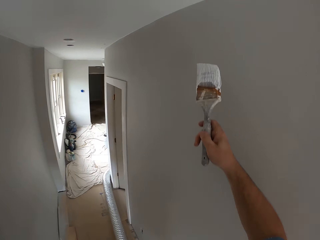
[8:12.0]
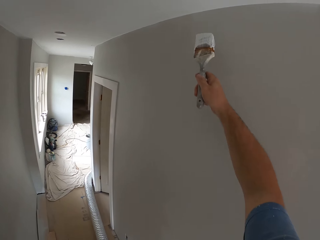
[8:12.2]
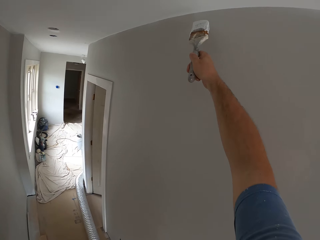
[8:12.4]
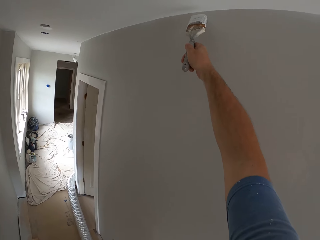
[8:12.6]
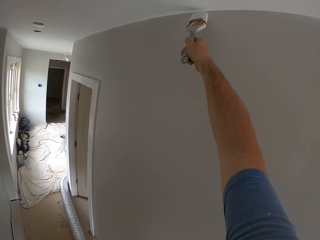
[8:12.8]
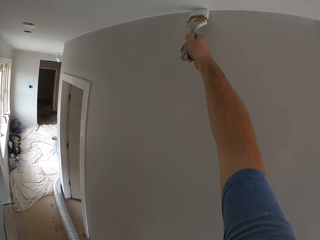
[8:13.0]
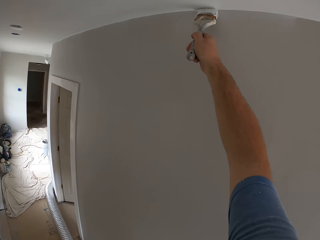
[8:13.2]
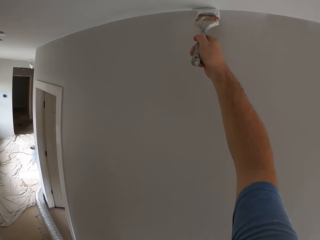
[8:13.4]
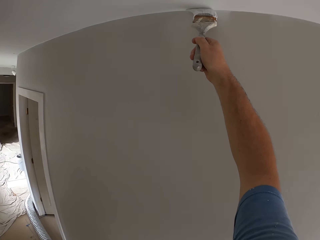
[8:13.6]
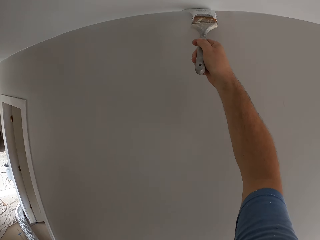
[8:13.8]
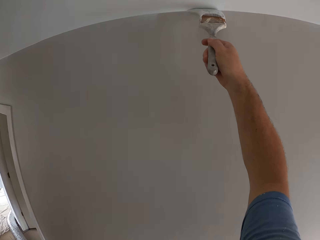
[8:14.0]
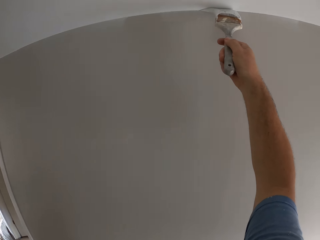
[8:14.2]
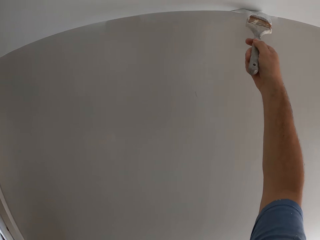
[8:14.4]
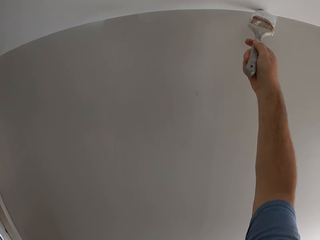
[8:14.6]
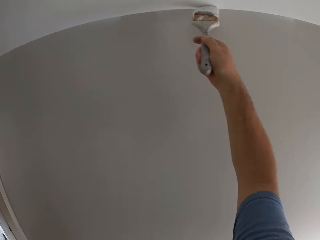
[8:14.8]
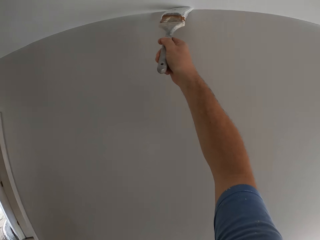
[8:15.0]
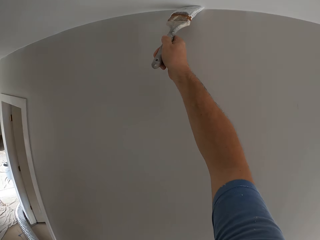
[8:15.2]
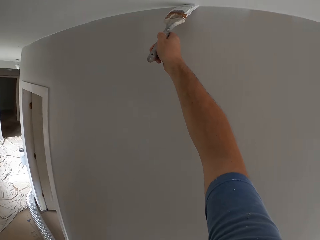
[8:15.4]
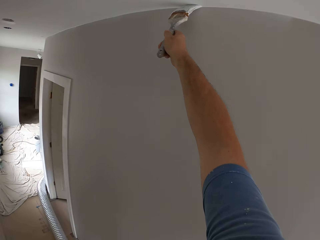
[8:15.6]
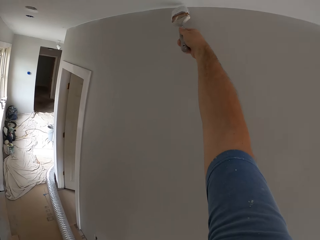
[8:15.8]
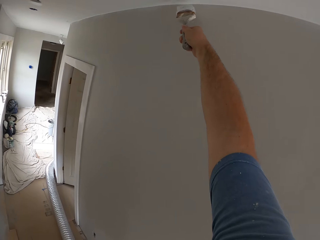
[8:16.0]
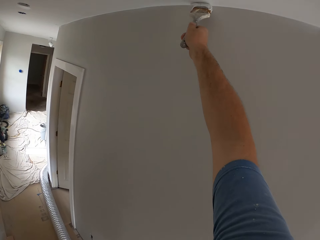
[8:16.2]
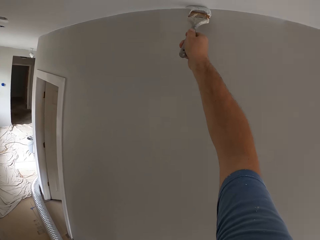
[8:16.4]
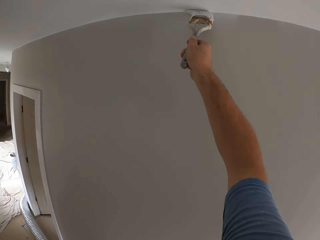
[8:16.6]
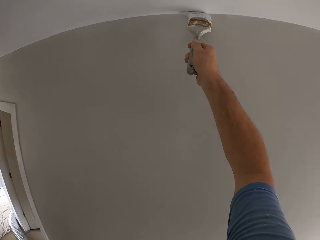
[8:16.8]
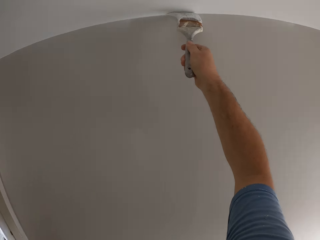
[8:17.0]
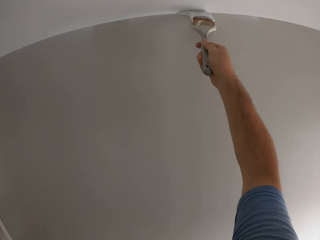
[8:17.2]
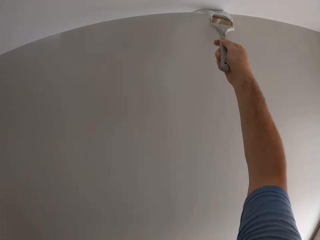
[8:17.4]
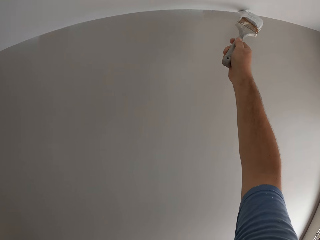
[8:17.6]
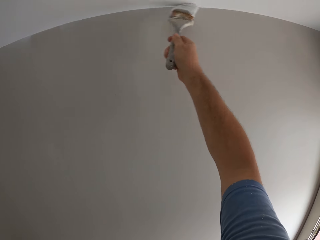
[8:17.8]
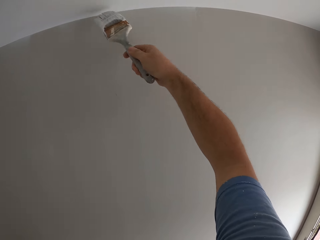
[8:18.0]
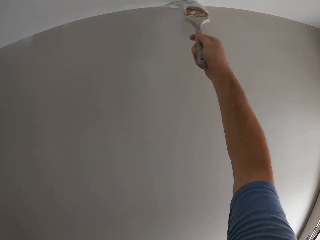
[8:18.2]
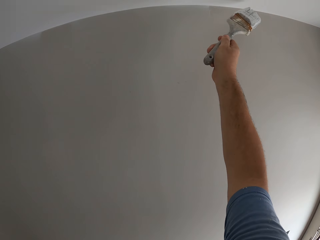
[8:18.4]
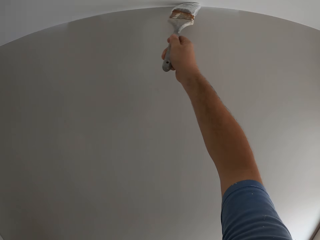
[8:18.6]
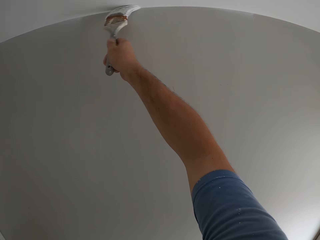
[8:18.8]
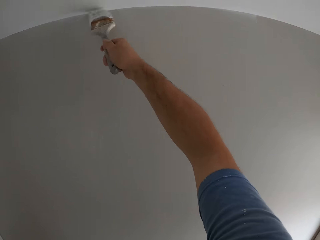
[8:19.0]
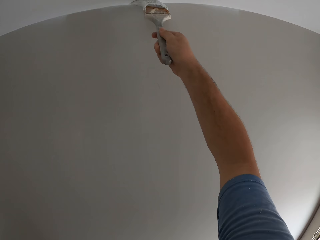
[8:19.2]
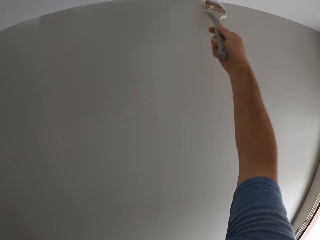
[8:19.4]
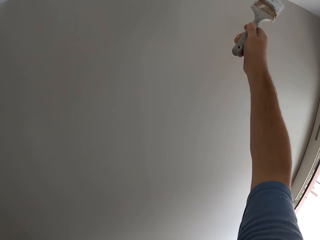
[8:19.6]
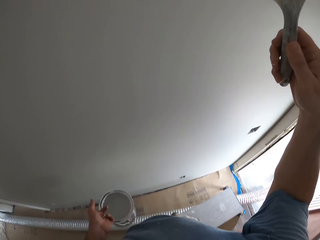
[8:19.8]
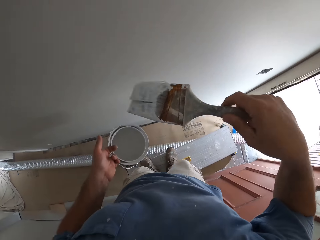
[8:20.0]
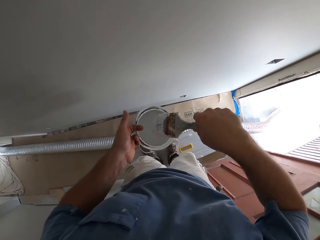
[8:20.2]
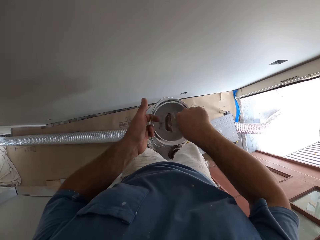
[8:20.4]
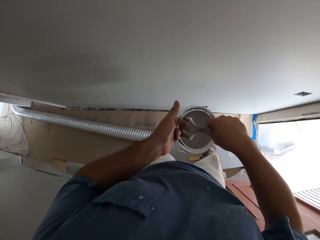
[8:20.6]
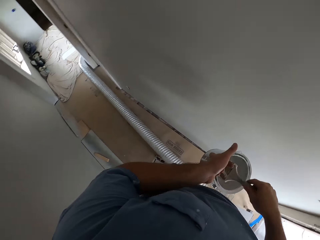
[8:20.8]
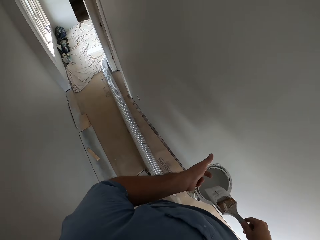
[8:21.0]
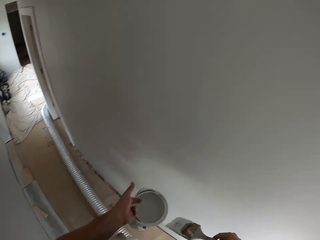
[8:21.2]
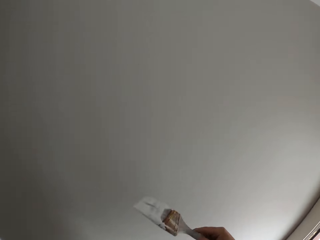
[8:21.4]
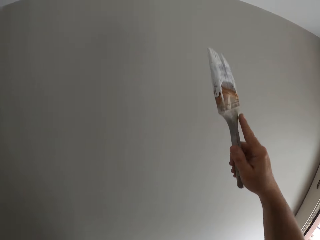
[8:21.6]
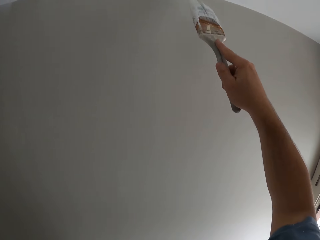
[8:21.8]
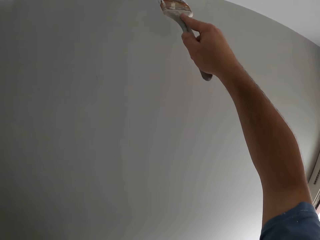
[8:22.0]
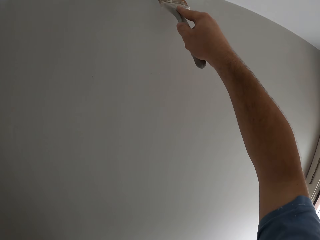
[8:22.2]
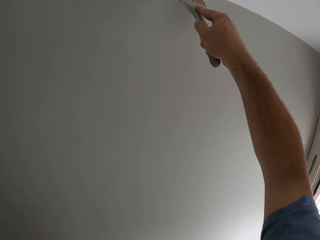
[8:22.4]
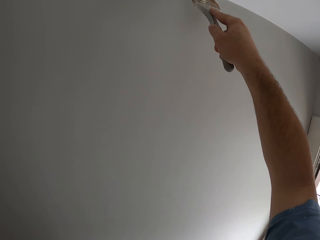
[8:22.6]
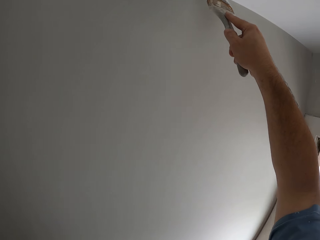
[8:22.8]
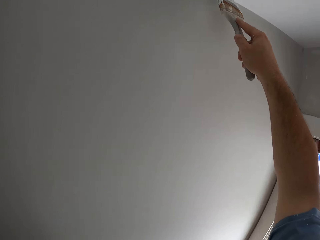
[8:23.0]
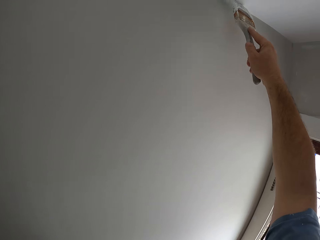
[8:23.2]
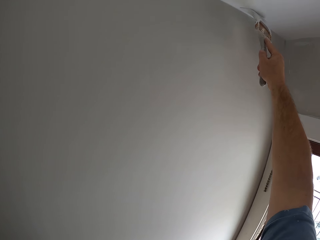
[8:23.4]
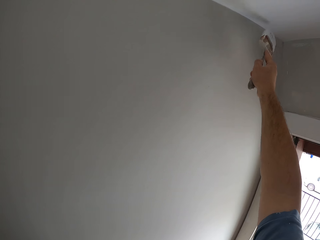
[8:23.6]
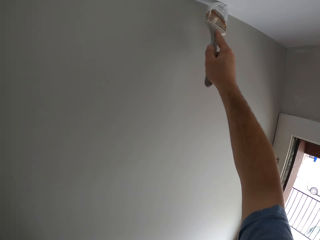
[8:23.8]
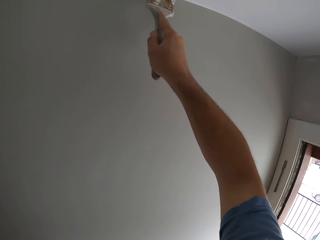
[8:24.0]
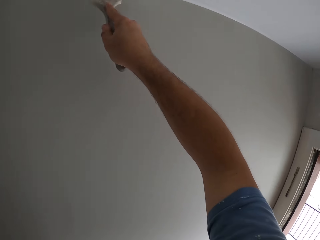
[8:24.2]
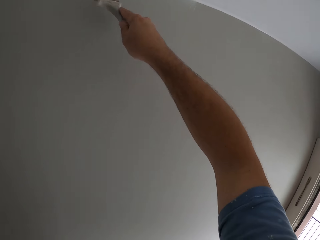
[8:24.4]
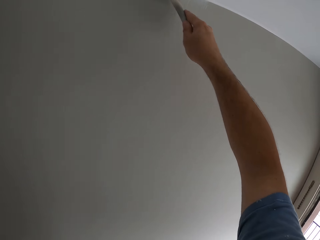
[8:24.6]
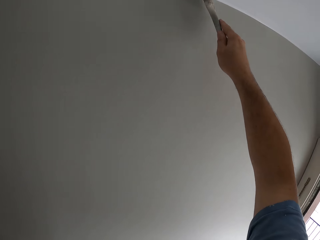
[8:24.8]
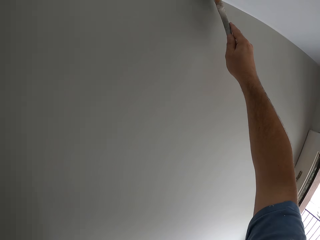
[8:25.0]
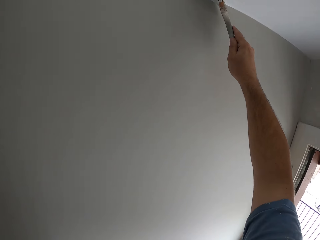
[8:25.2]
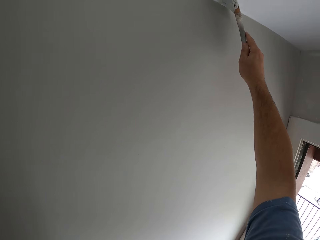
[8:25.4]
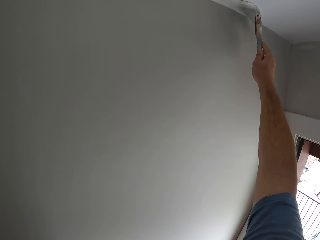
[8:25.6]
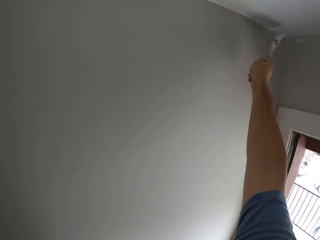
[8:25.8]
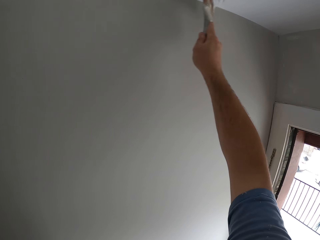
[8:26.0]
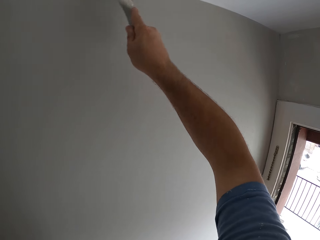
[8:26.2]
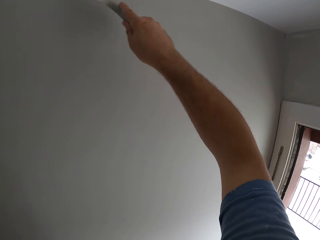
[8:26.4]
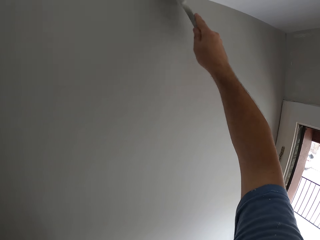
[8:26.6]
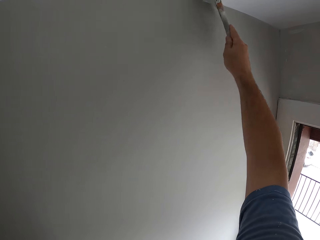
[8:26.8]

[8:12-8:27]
The camera wearer paints the ceiling with a paint brush. They dip the paint brush into the bucket of paint. They paint the ceiling with the paint brush.

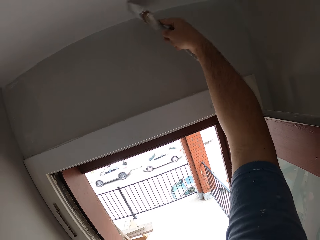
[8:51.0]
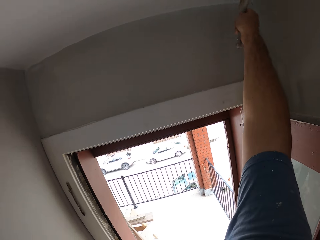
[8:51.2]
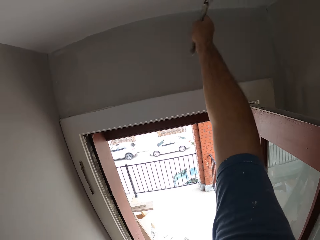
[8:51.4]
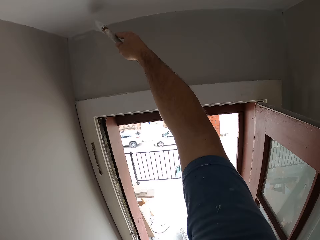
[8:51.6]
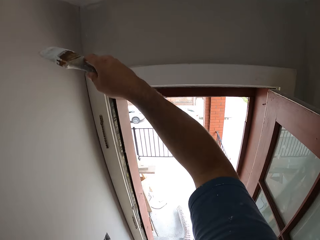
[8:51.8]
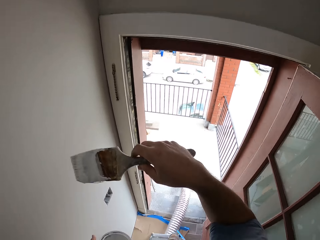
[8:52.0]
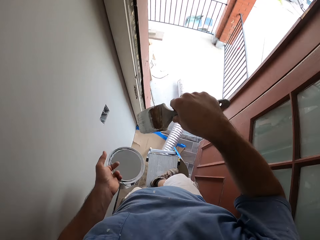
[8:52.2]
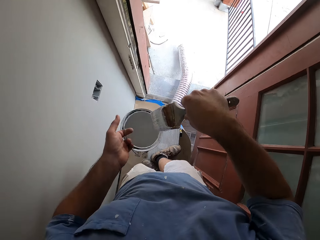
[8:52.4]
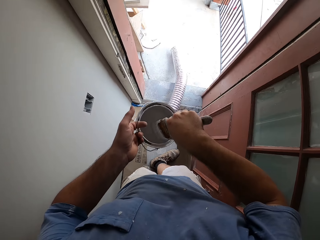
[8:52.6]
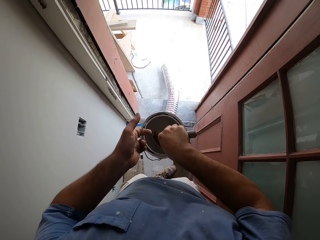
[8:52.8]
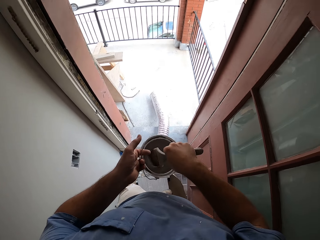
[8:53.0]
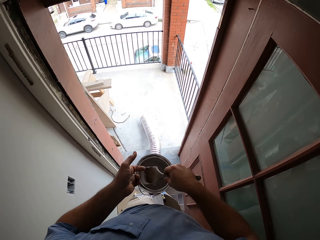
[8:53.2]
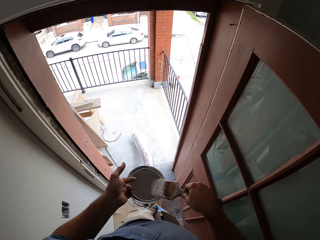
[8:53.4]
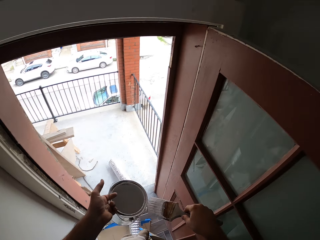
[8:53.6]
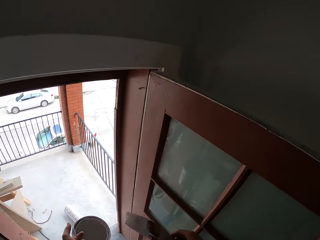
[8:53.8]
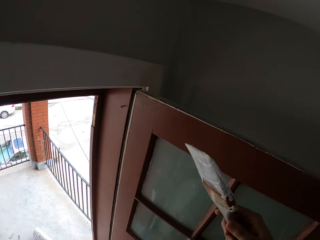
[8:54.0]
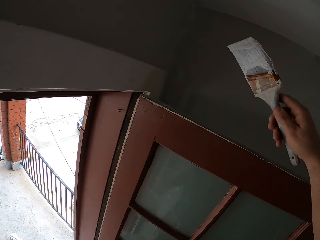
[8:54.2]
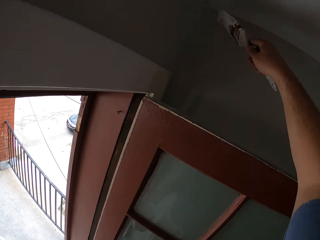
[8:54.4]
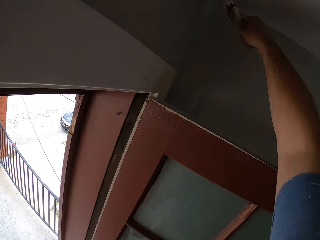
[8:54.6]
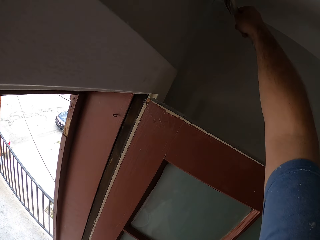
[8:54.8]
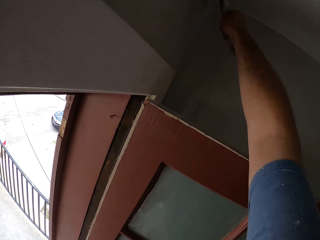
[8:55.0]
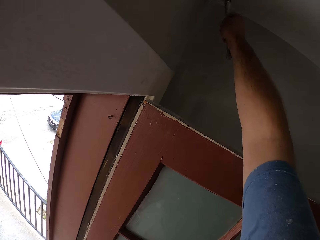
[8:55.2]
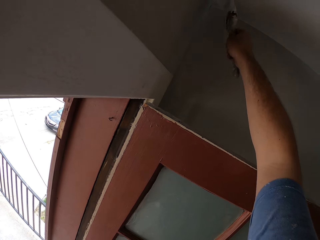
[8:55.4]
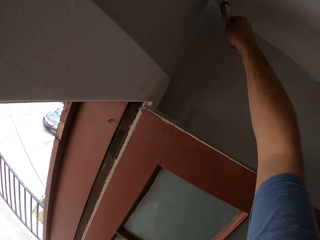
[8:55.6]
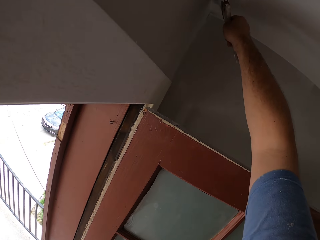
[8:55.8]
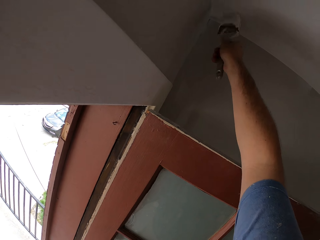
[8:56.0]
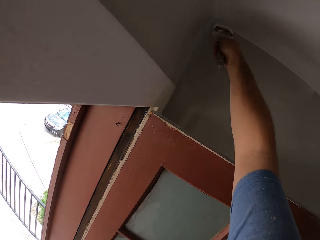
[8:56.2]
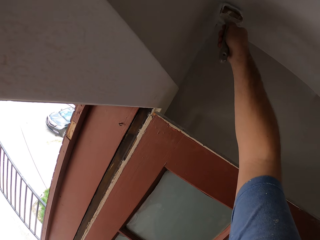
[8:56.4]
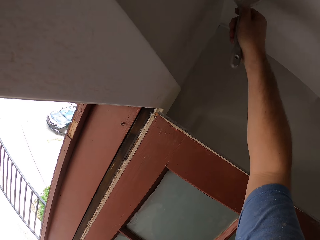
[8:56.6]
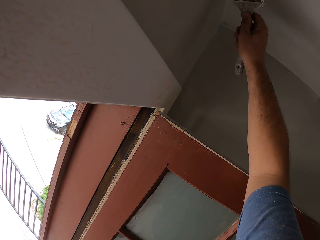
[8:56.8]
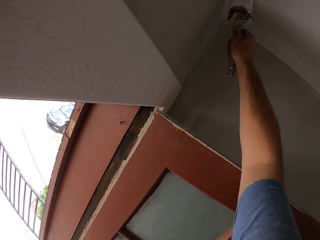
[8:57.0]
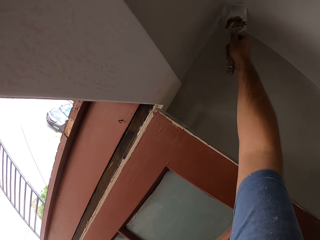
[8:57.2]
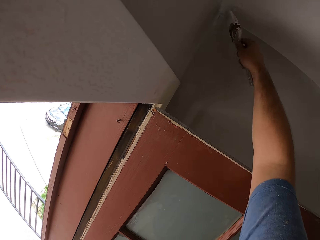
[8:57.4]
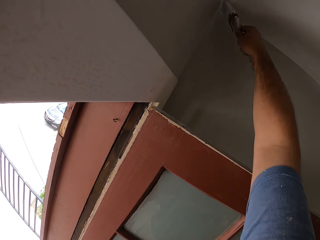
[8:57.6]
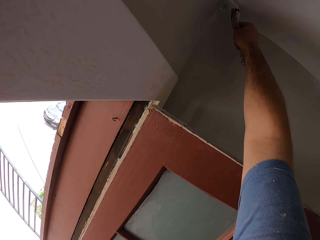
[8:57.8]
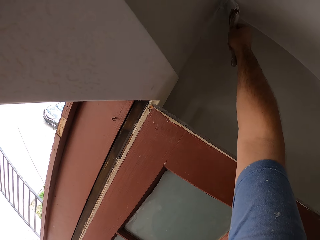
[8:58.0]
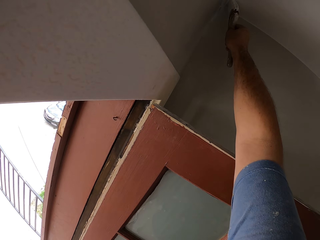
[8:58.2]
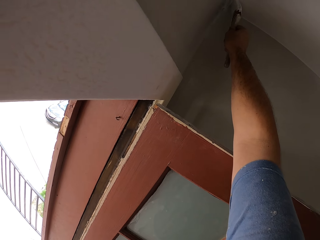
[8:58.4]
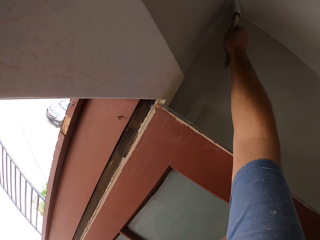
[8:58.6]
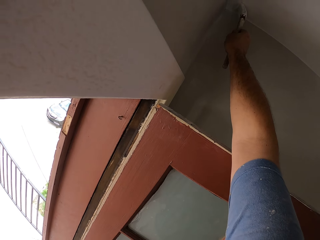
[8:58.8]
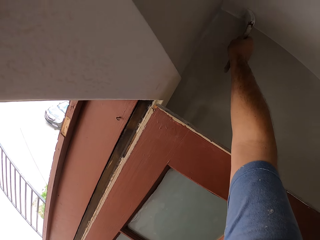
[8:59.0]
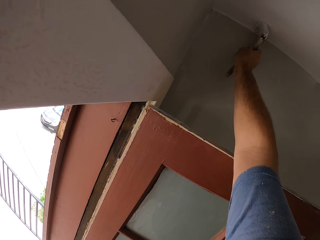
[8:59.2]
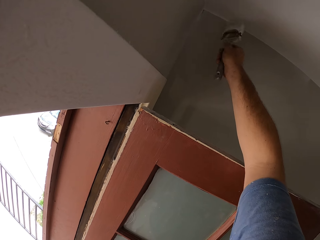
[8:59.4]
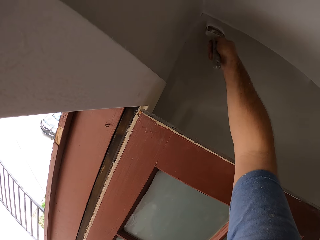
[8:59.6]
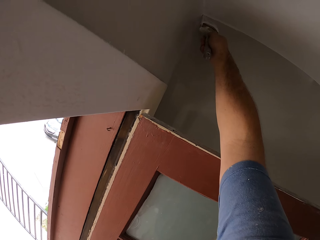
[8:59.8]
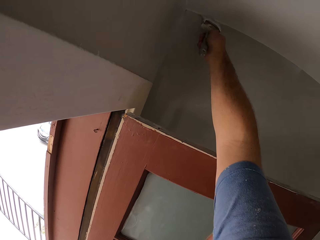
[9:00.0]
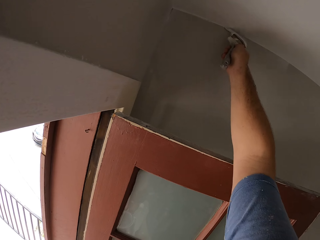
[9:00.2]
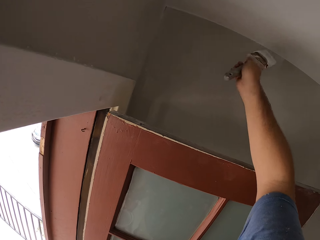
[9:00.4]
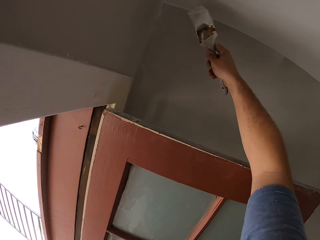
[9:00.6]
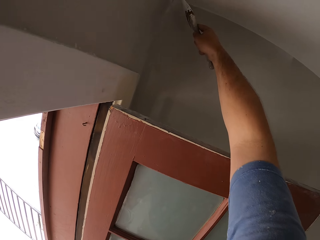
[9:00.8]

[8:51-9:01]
The camera wearer dips the paint brush into the bucket of paint. They paint the ceiling with the paint brush.
